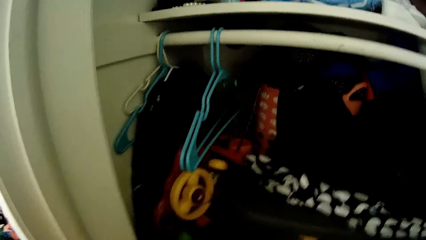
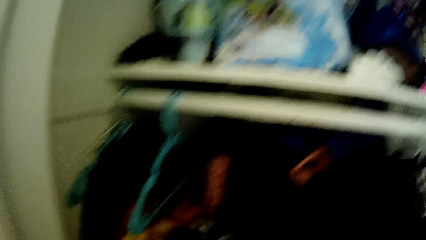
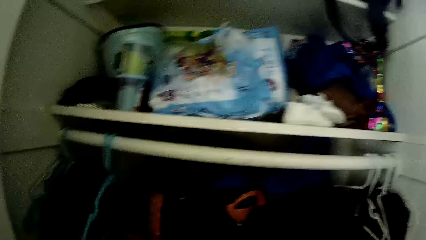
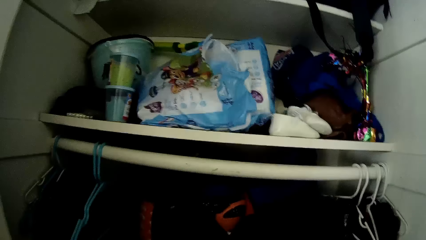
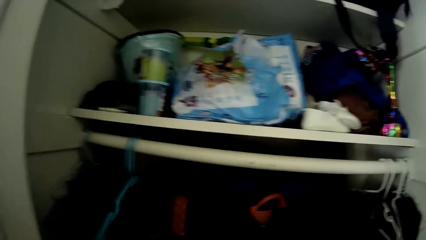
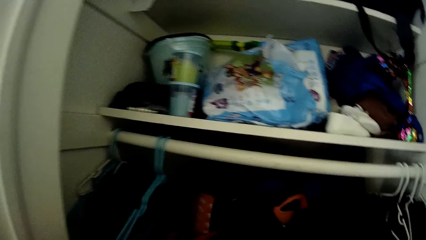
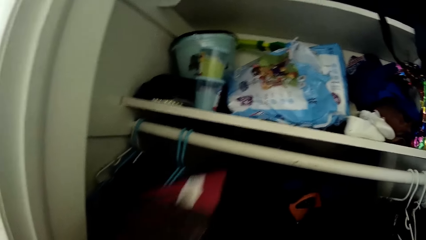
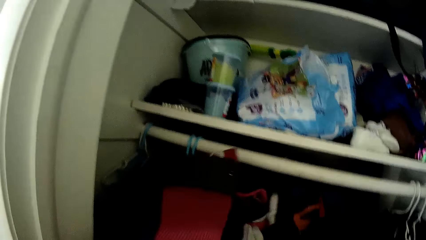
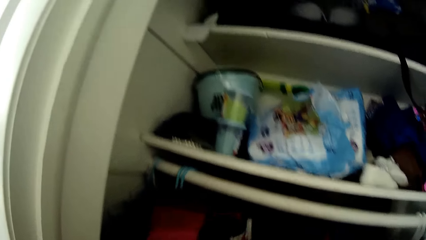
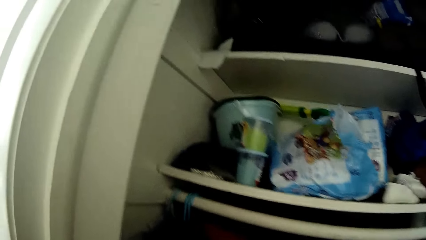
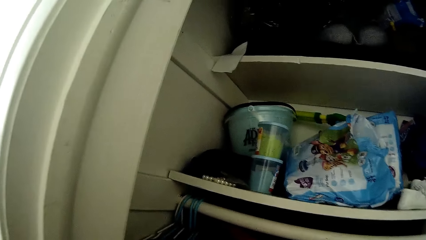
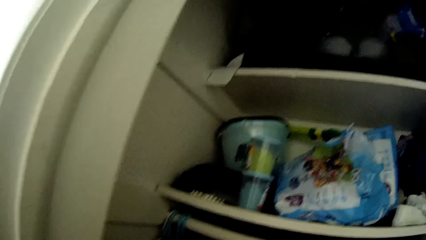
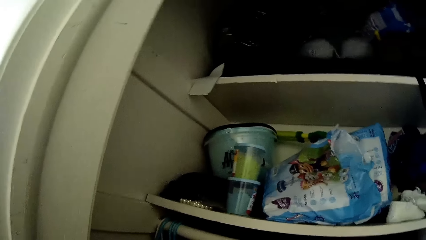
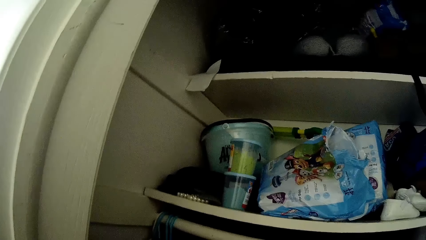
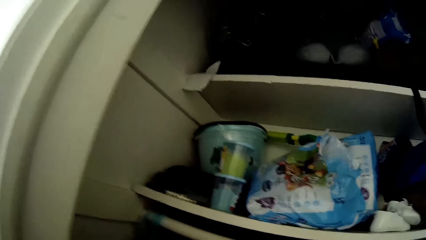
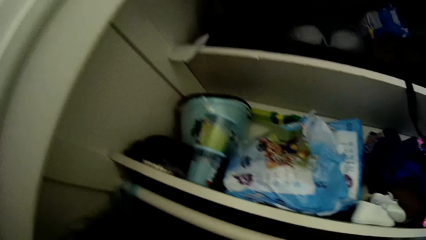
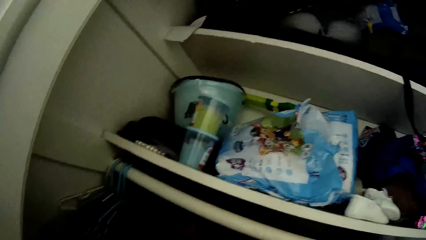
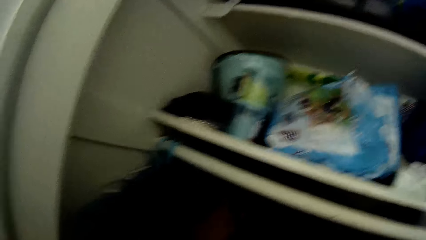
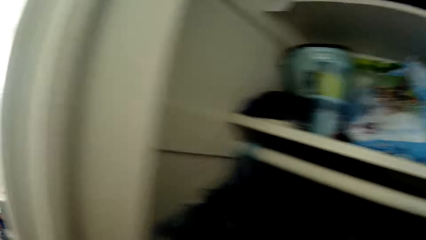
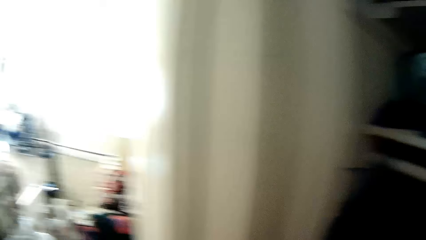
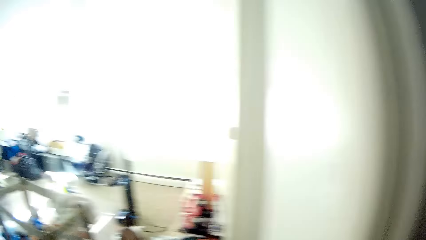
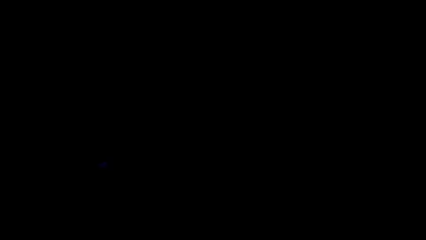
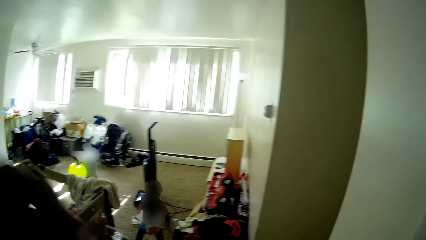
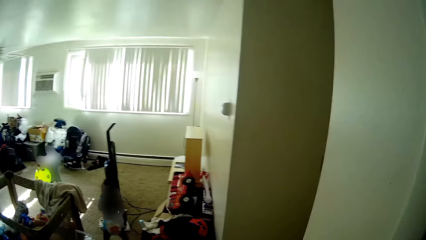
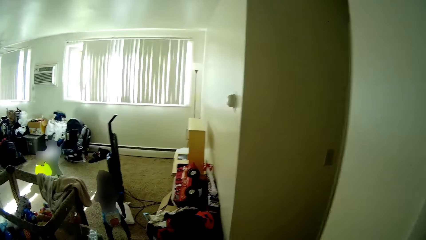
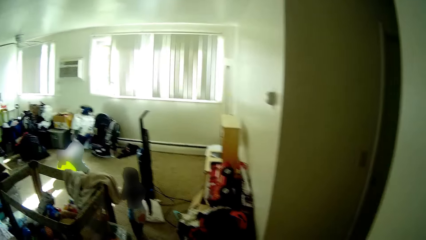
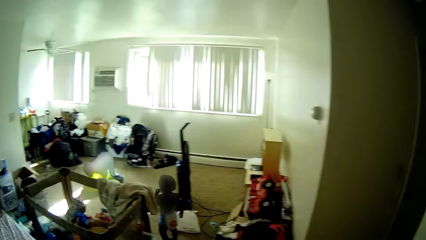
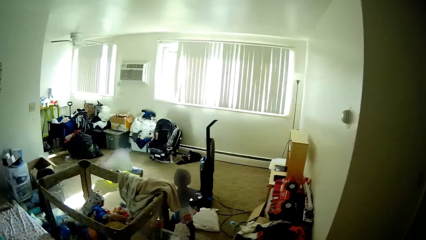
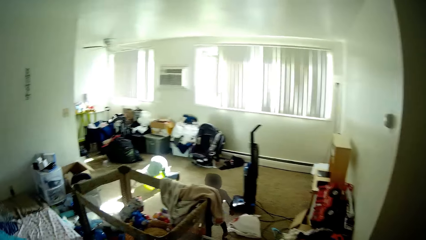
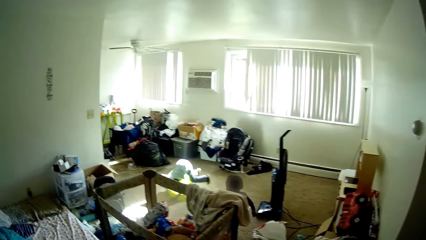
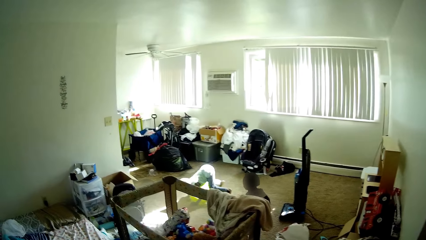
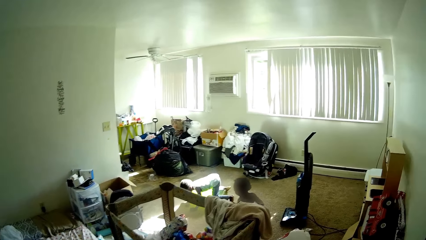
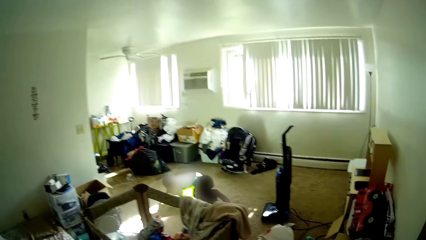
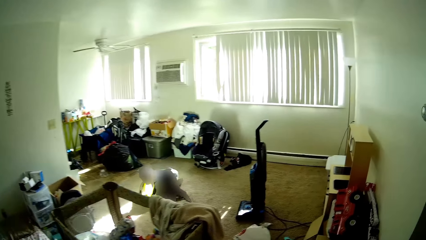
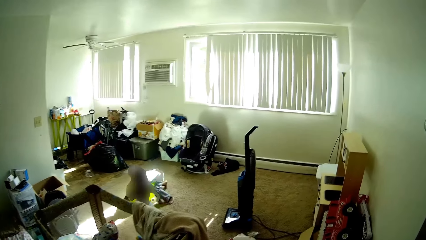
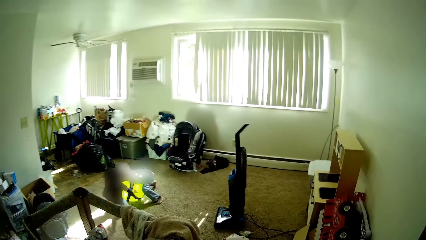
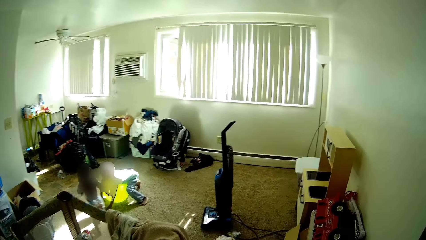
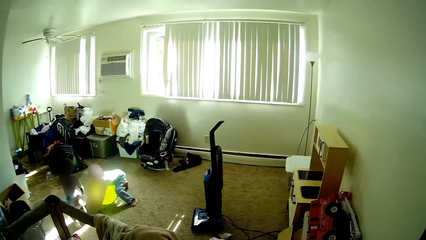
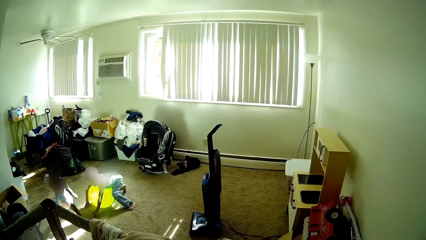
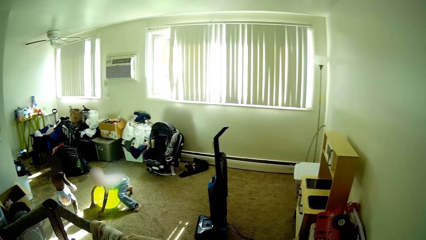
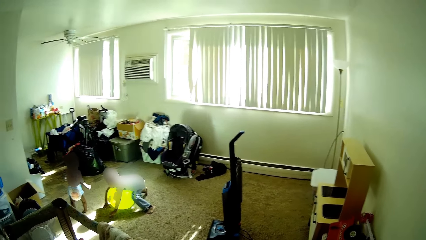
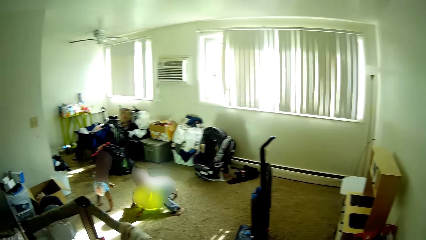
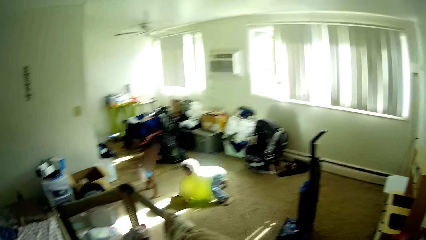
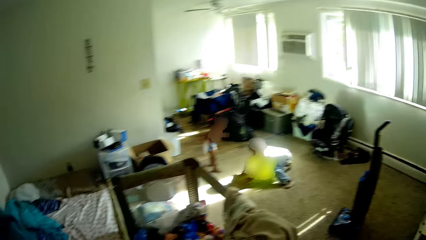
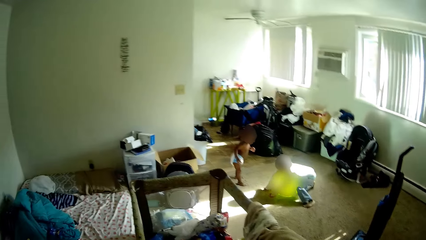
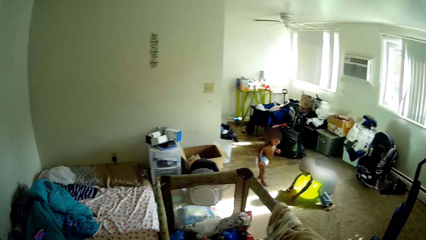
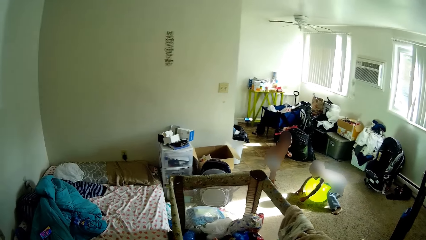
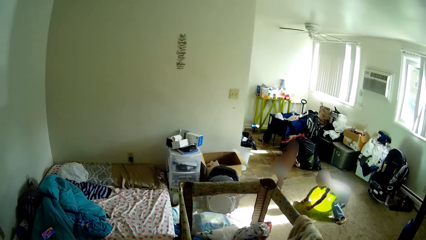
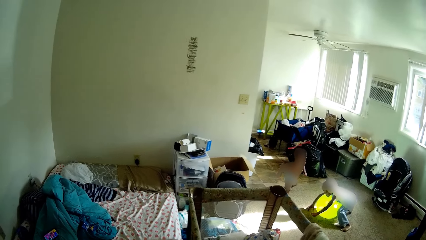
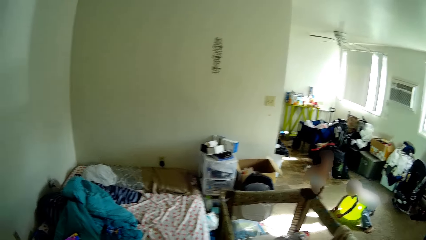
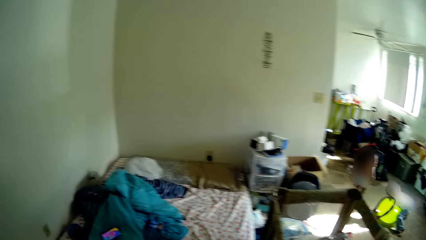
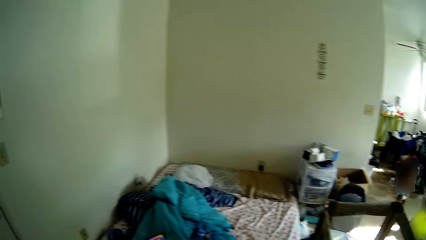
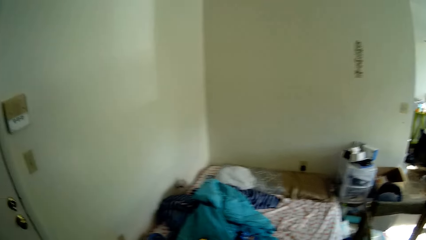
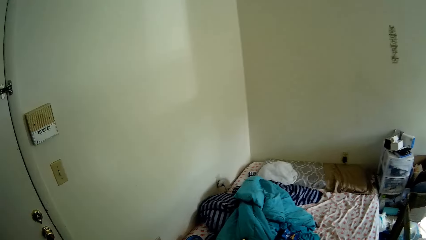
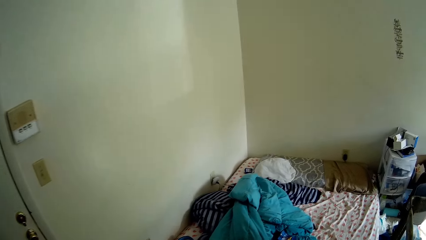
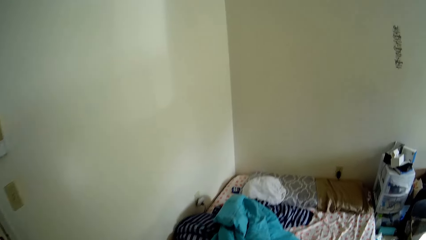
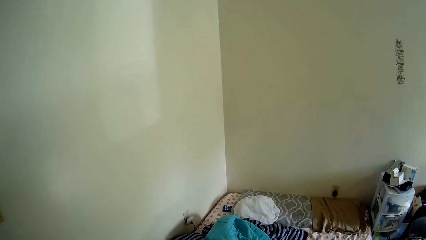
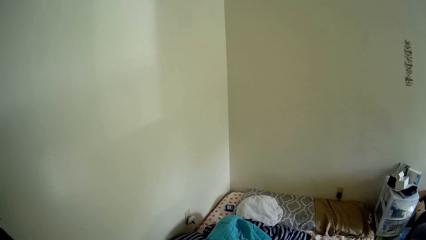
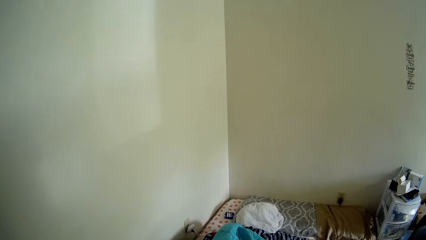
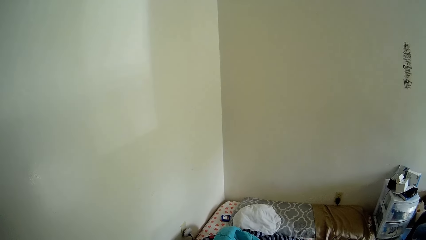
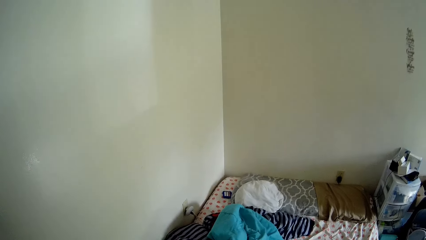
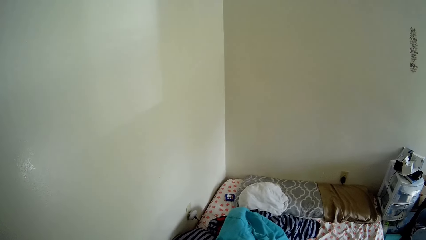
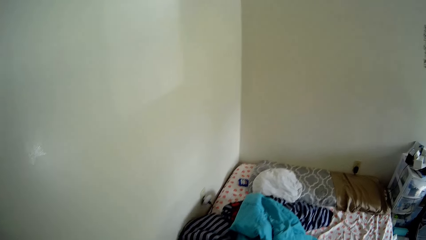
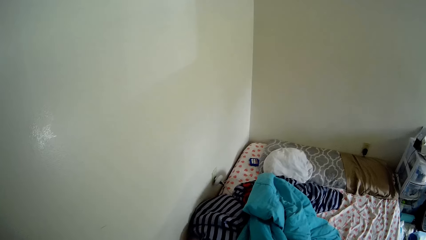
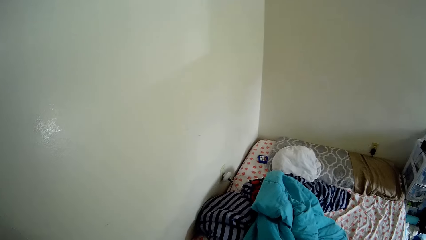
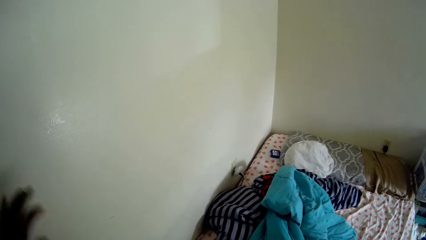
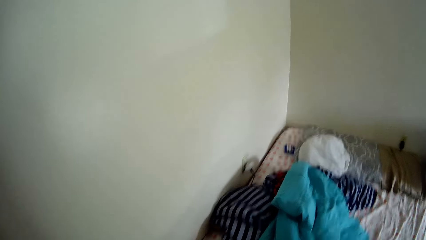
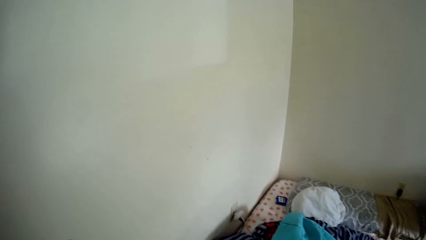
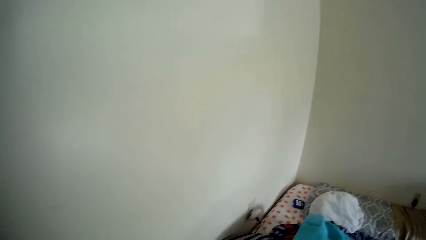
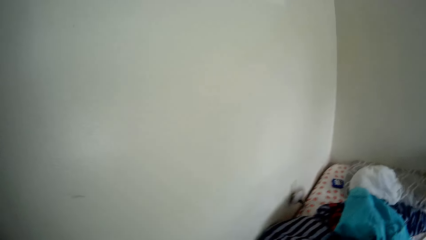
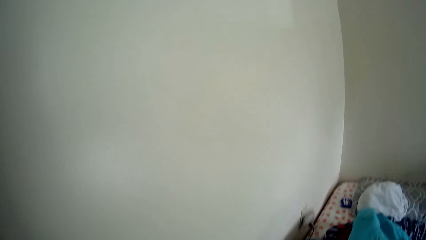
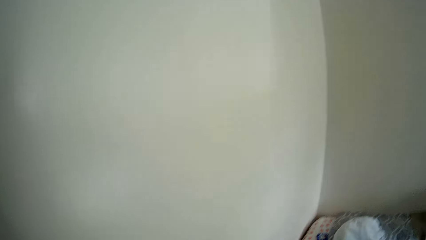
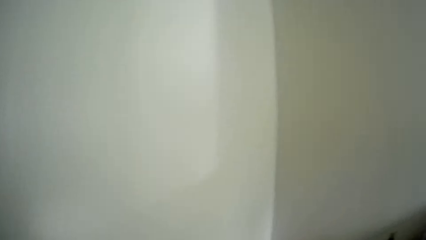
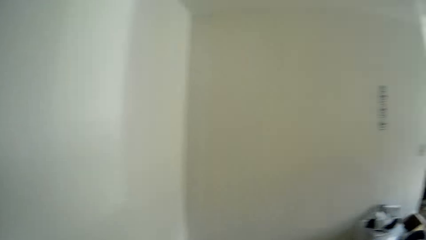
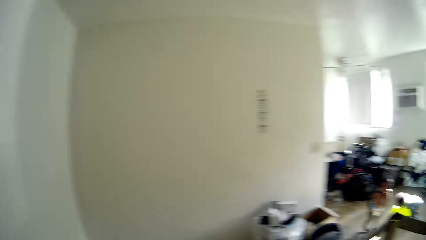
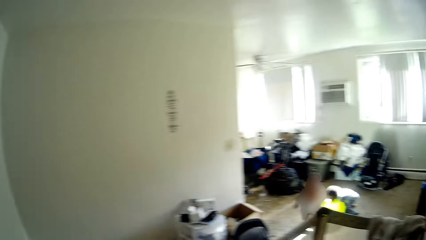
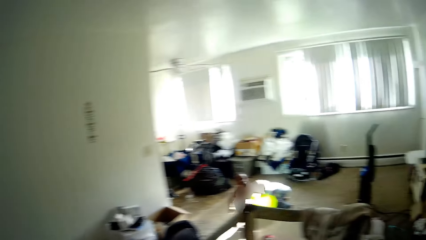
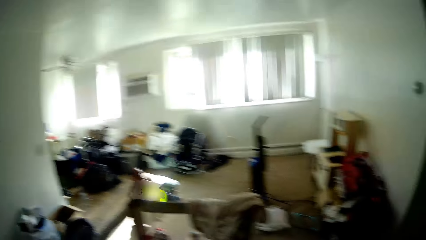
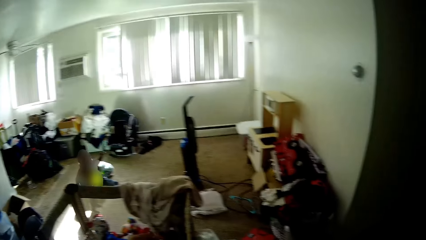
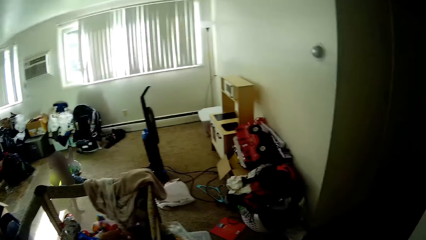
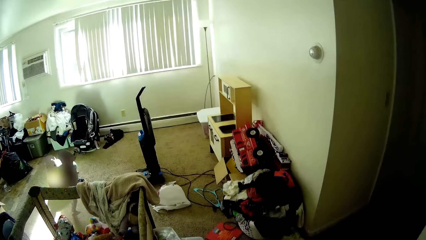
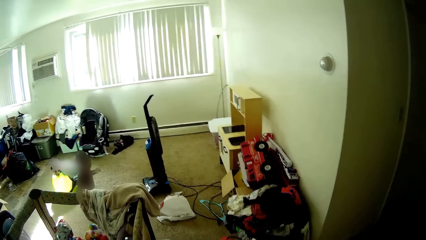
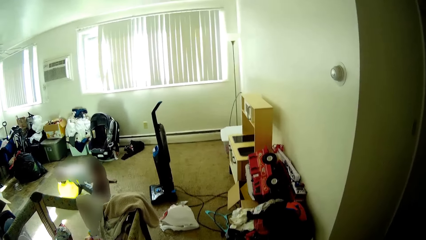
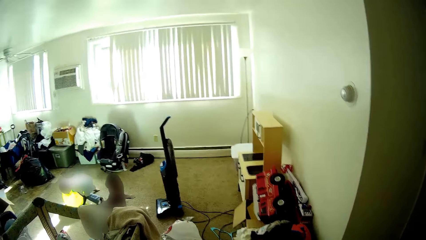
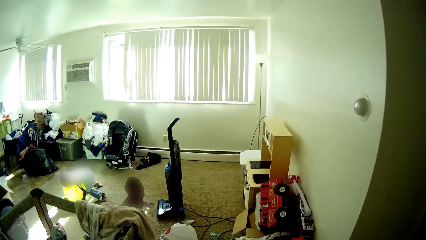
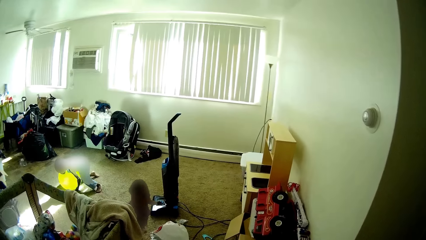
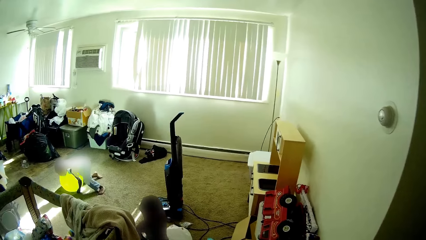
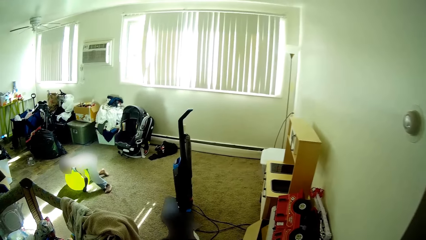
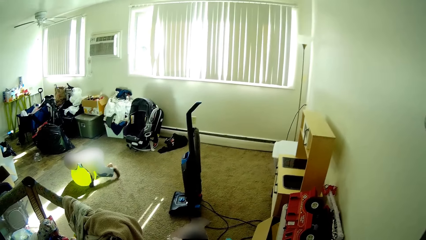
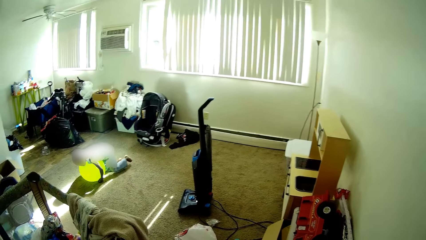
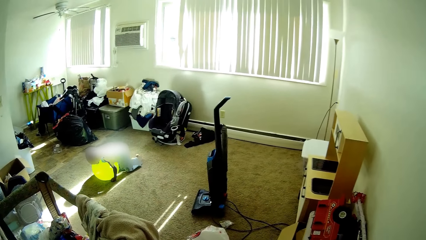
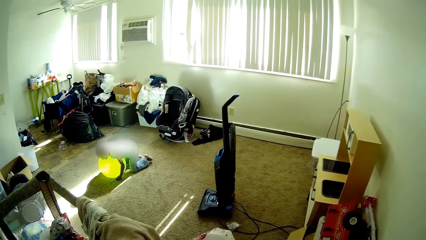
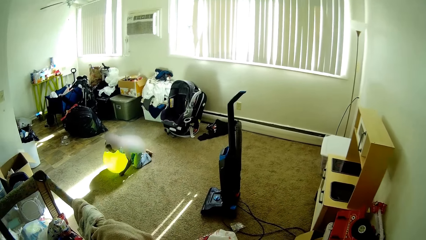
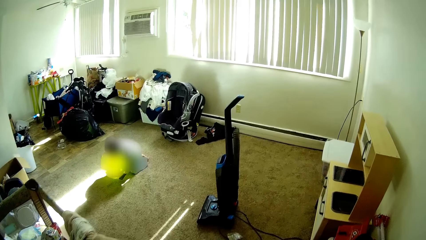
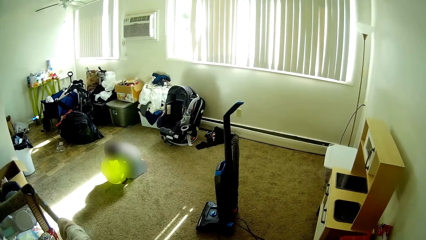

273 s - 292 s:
The camera wearer places the baby carrier in the cupboard. They put the cloth in the wardrobe. The boy plays on a yellow ball on the floor. The camera wearer talks to the boy. The baby runs towards the boy. The camera wearer moves the left hand and moves around the room.
